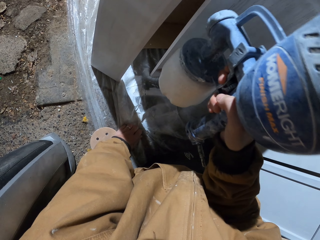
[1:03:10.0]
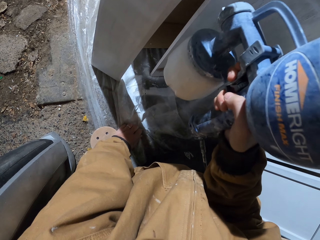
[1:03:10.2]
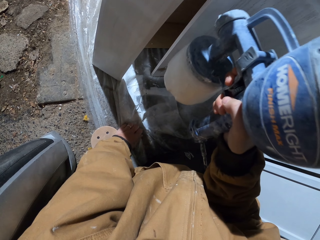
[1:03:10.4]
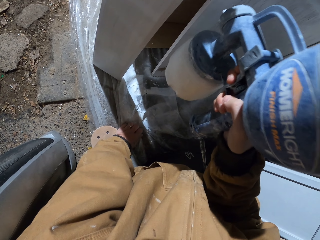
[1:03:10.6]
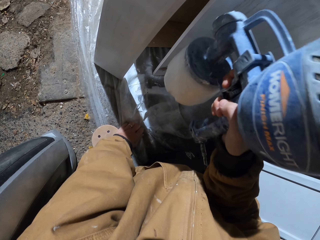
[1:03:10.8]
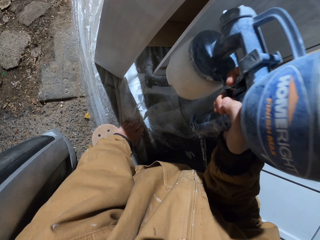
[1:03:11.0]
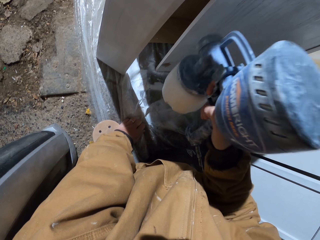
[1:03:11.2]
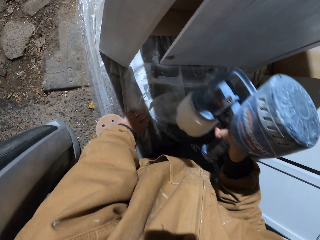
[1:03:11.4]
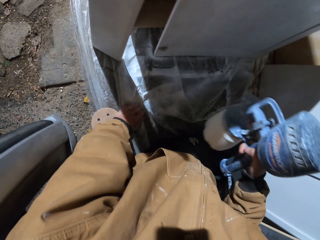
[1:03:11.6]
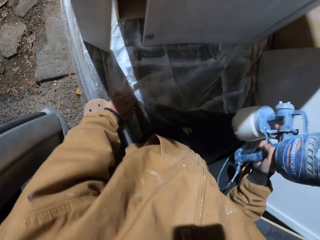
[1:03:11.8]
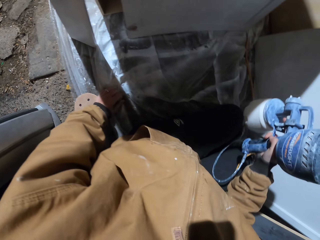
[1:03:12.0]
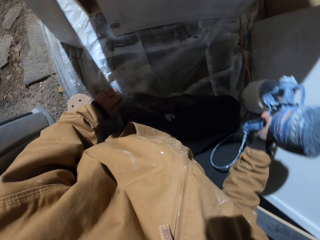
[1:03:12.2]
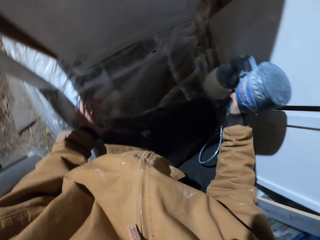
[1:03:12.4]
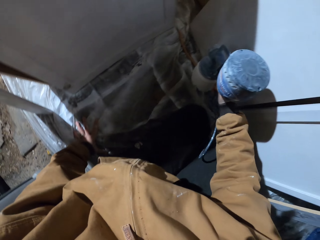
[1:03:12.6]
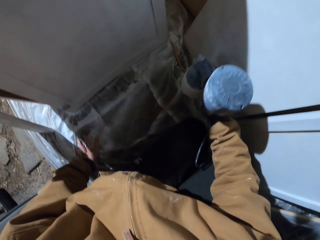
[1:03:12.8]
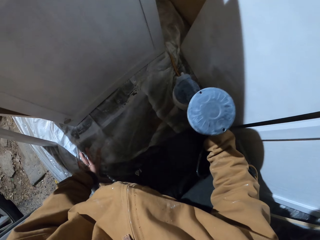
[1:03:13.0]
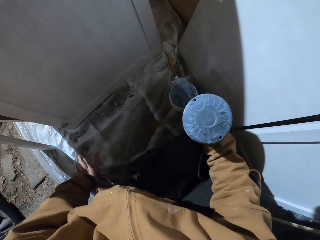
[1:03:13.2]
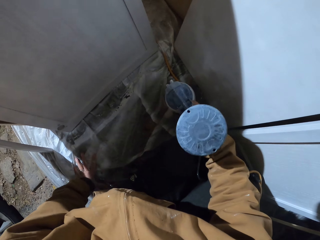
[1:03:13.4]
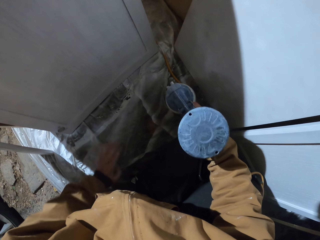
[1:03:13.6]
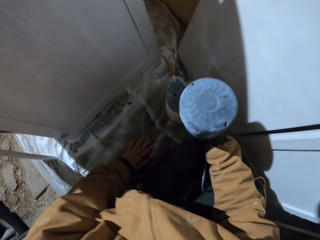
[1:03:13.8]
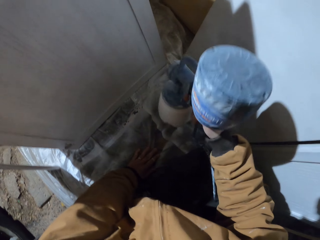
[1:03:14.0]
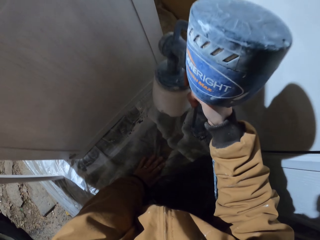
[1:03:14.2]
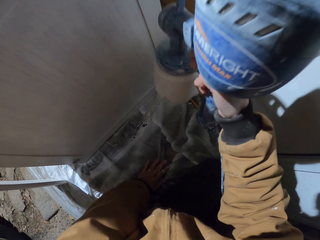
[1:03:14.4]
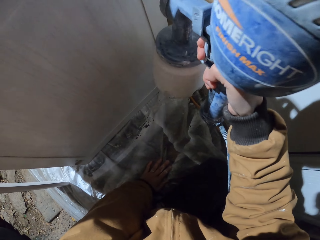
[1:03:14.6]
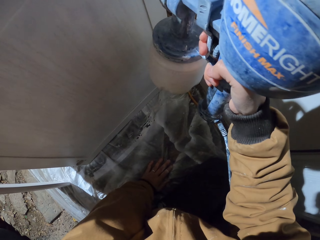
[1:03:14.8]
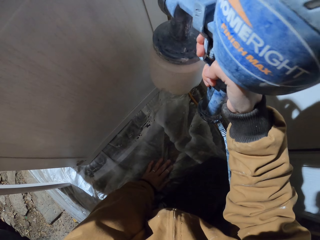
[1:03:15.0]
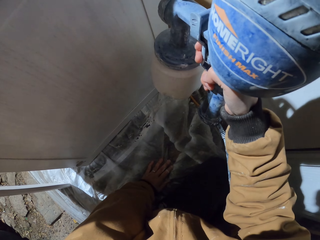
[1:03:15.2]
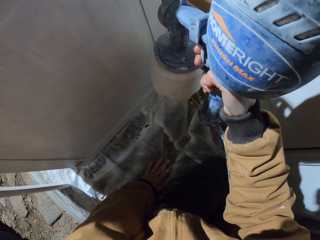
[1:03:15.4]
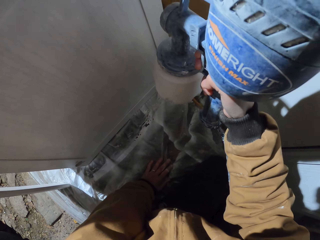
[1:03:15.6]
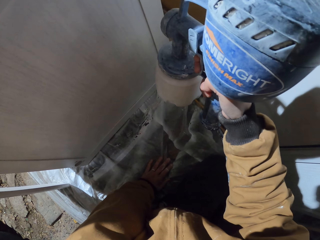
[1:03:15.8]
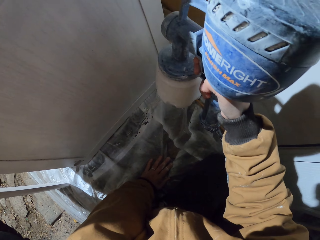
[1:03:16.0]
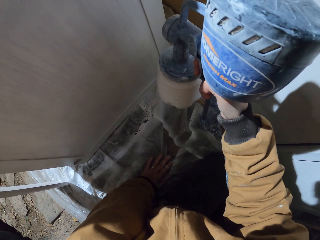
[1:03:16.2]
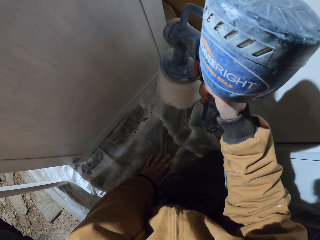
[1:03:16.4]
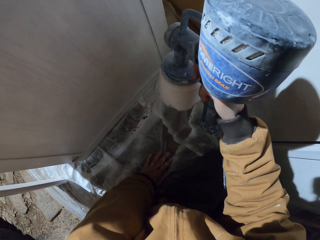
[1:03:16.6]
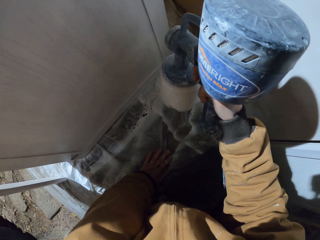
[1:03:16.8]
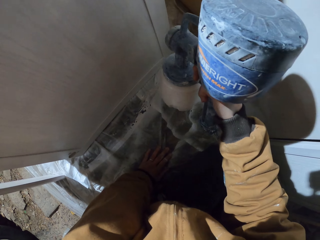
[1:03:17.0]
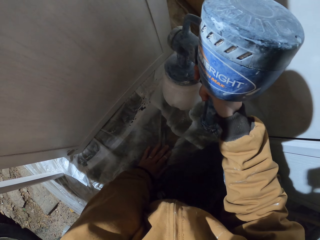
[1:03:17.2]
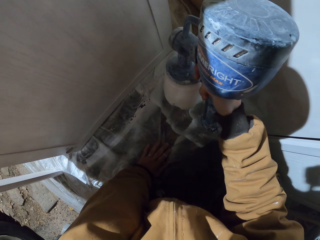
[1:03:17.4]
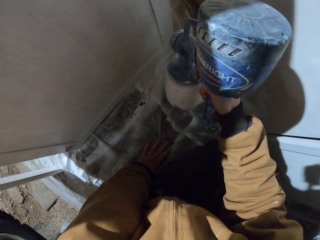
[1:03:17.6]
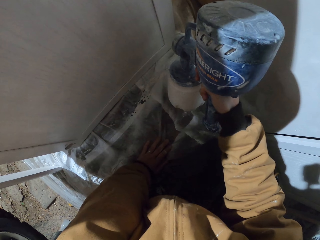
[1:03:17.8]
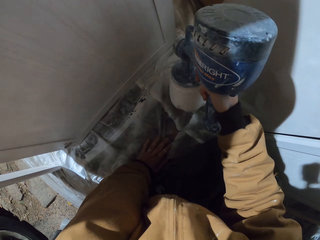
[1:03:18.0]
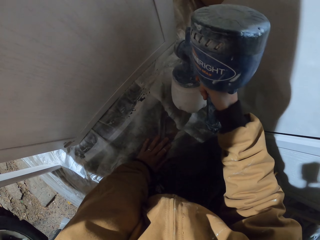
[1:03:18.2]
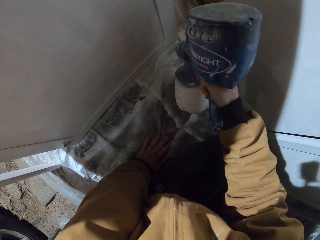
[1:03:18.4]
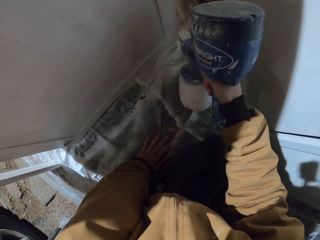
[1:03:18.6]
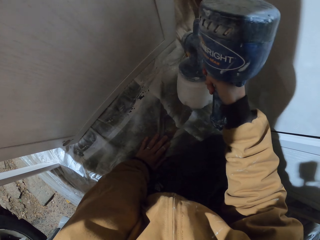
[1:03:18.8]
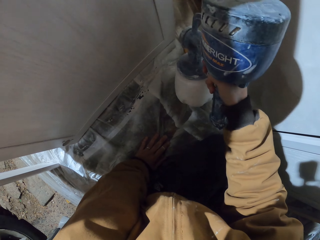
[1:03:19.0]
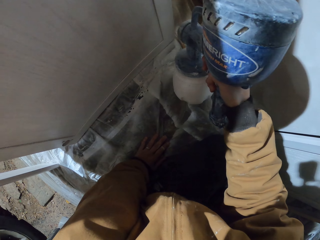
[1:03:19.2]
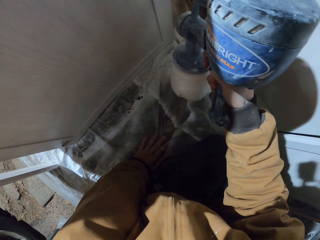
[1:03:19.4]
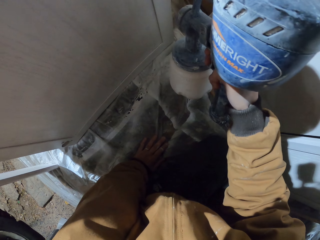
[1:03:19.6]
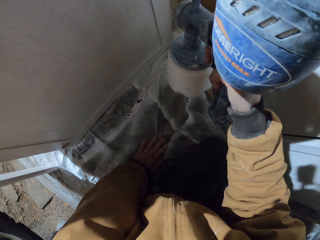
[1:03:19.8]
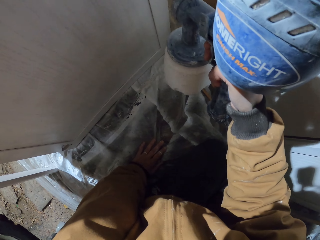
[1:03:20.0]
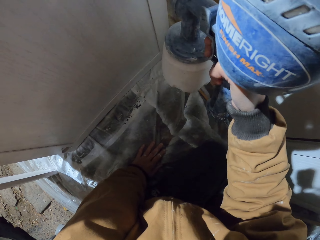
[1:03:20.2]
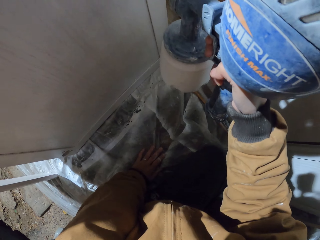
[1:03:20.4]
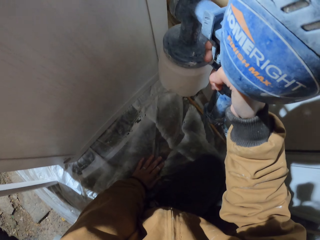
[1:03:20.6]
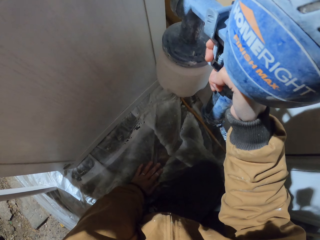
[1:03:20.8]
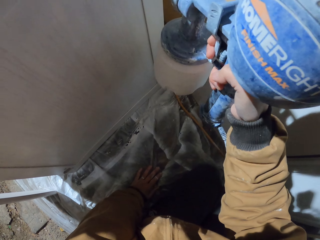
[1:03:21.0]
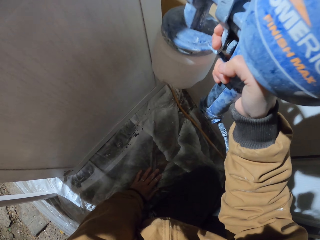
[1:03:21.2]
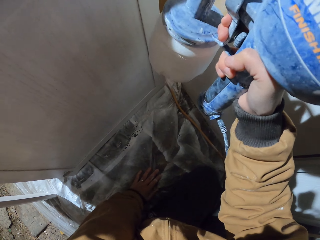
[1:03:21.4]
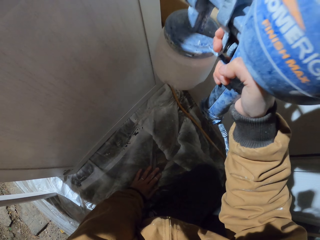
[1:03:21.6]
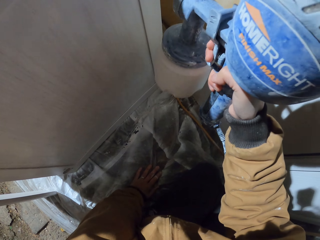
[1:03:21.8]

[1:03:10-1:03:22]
The camera wearer sprays the wood with the spray gun. They hold the spray gun. They place the spray gun down. They hold the spray gun. They spray the wood with the spray gun.

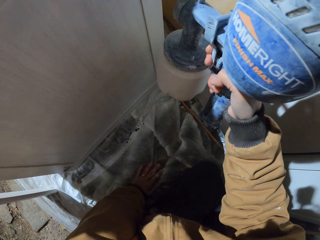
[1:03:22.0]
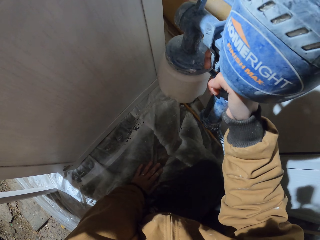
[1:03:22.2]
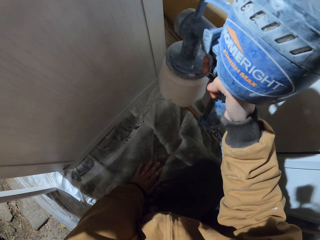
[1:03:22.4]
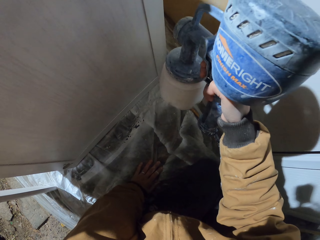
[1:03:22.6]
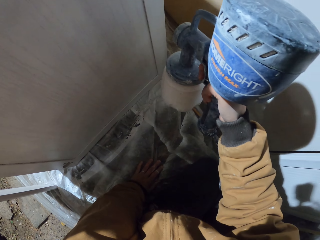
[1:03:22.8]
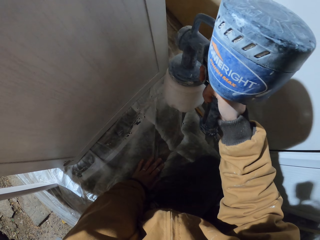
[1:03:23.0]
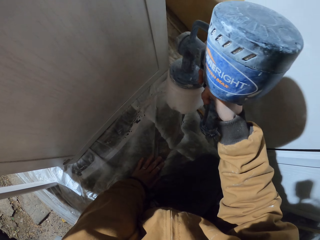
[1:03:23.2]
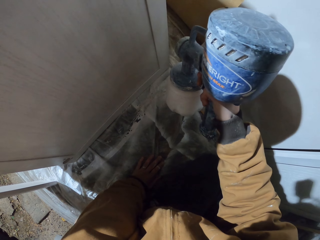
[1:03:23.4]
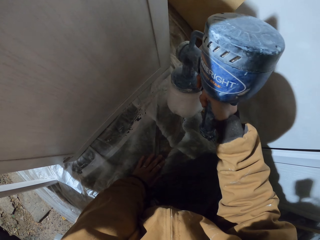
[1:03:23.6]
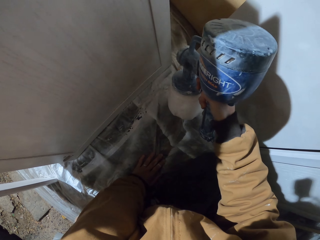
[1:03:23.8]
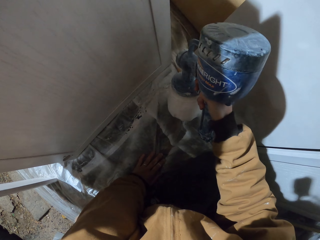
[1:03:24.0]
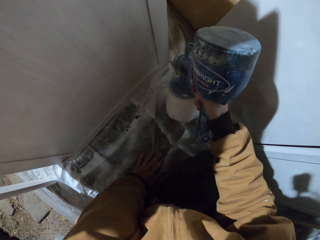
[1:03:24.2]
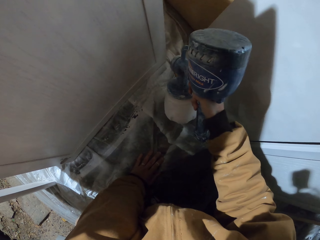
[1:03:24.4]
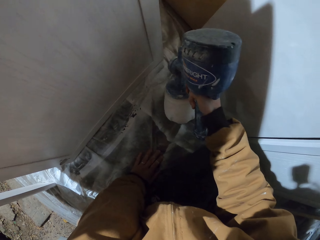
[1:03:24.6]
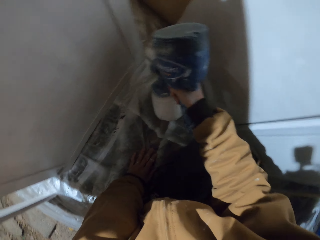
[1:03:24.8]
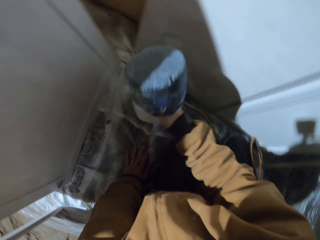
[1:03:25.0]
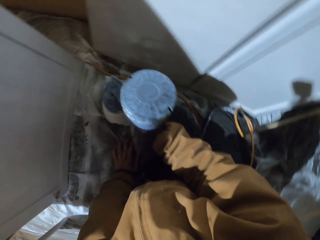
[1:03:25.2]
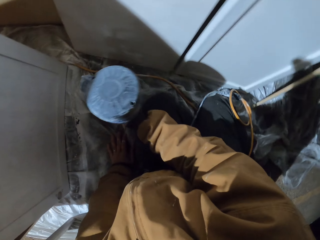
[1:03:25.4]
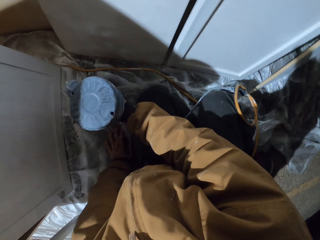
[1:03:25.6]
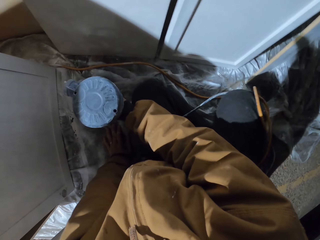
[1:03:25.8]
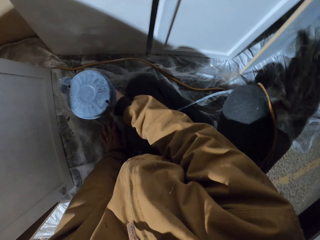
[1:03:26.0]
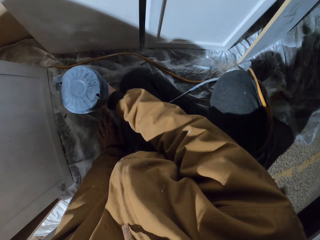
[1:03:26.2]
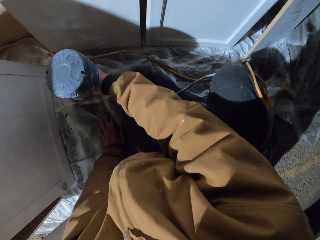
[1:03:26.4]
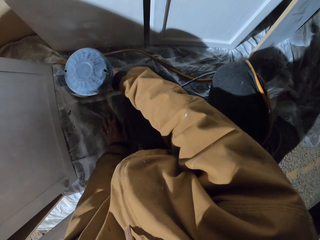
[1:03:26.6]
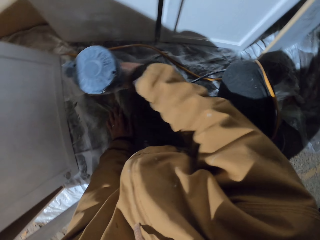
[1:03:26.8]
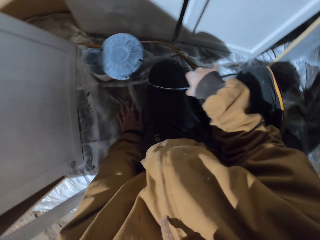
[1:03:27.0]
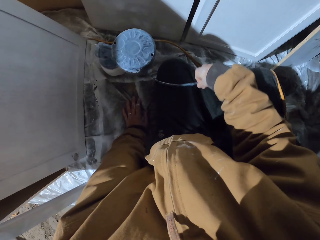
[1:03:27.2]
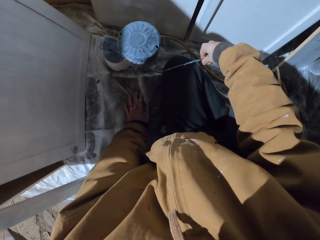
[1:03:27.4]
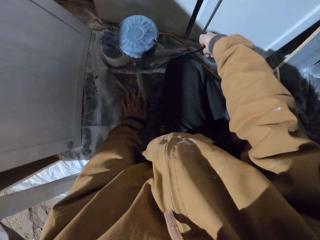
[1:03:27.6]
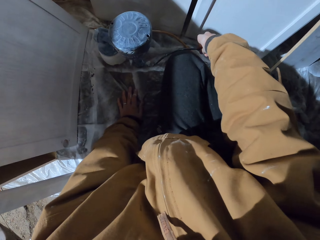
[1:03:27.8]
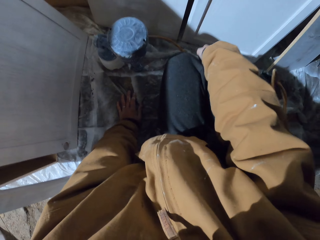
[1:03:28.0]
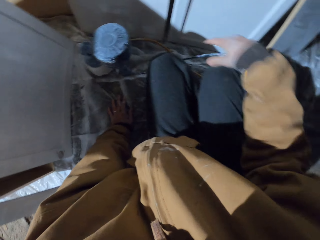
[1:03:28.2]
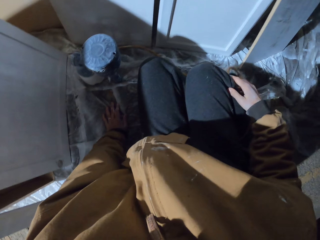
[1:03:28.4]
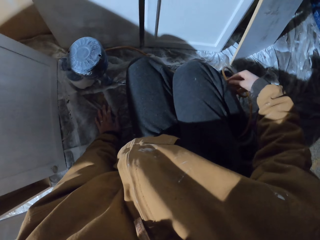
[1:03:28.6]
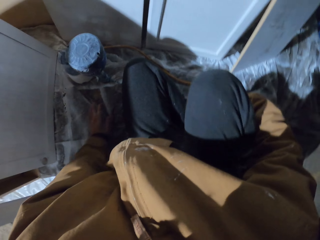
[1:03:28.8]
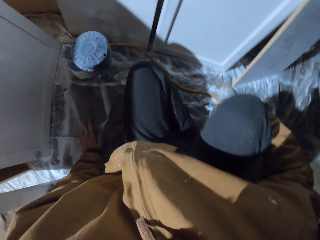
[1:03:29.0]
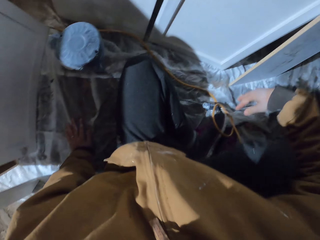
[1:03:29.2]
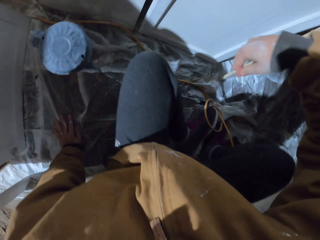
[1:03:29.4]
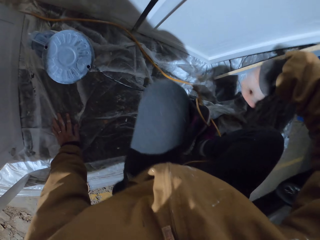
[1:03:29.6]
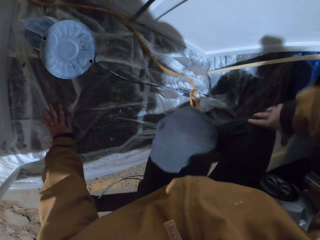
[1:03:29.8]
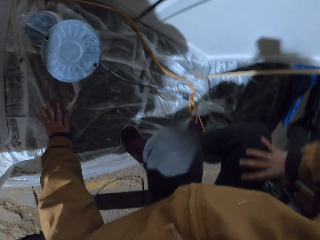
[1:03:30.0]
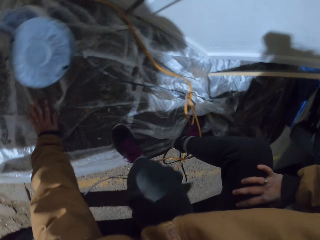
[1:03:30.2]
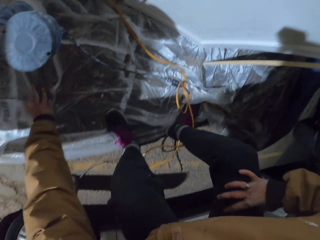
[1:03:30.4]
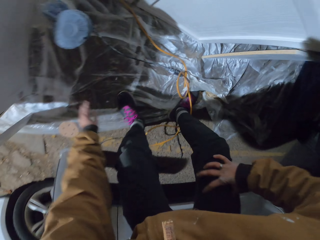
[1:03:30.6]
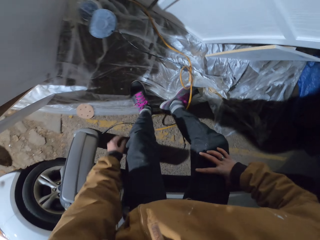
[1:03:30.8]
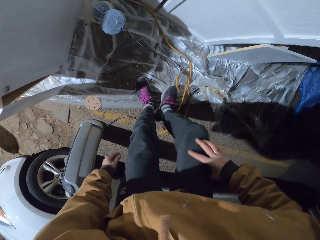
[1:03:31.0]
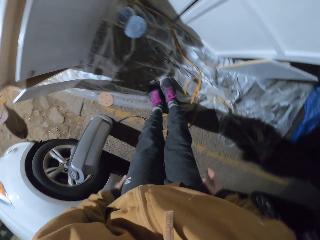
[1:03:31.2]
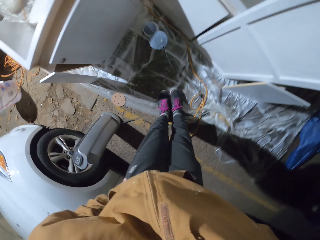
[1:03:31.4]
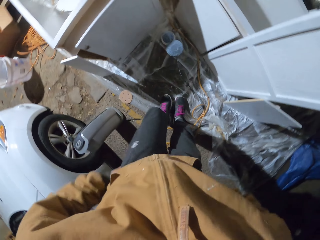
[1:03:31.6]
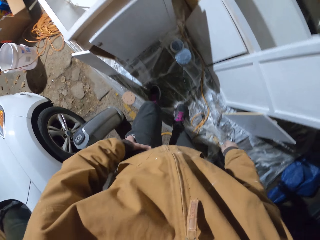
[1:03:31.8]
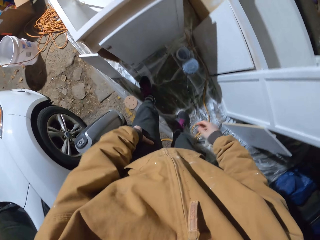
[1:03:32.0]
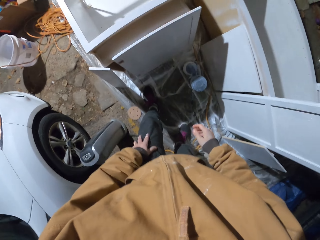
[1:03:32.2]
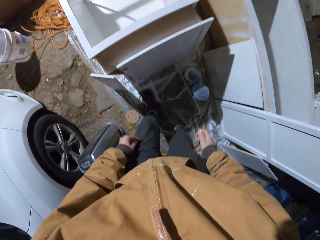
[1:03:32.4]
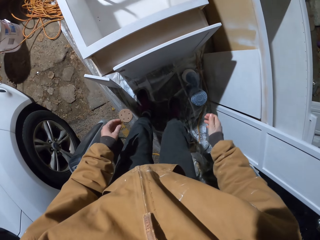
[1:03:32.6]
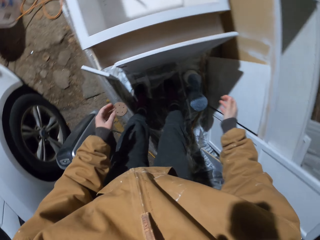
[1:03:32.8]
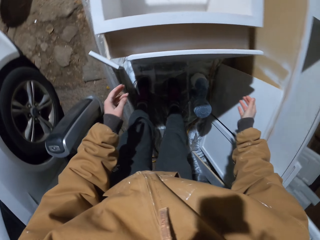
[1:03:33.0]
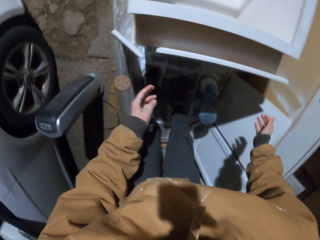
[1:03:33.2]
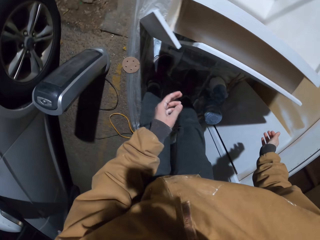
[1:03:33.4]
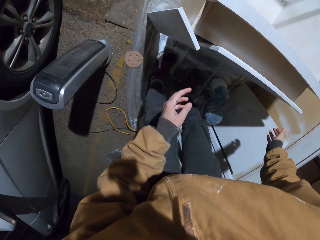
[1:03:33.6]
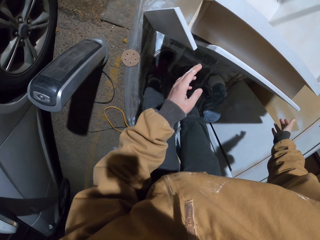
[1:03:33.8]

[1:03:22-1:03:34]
The camera wearer places the spray gun down. They move their hands. They stand up.
